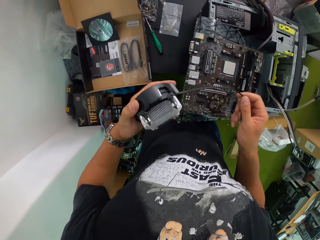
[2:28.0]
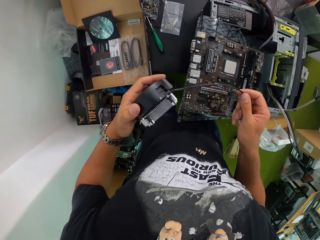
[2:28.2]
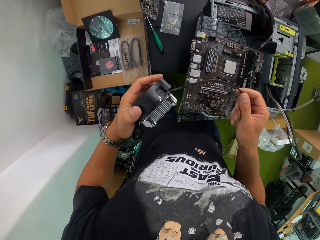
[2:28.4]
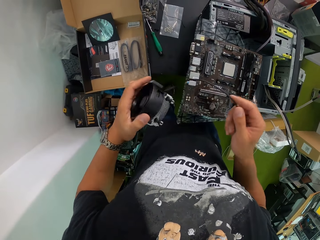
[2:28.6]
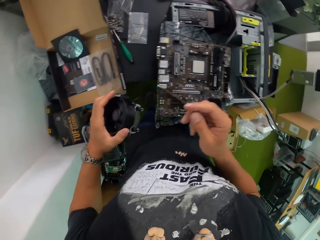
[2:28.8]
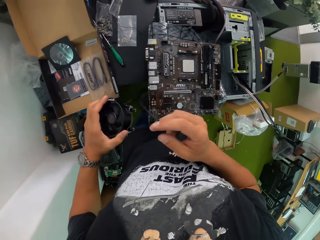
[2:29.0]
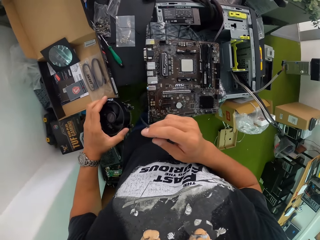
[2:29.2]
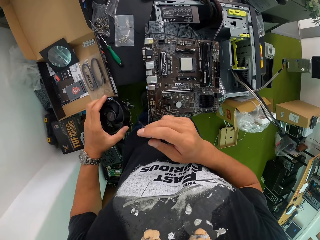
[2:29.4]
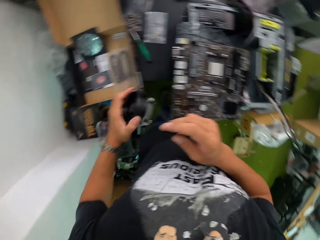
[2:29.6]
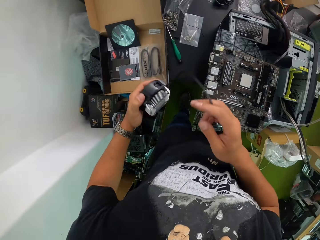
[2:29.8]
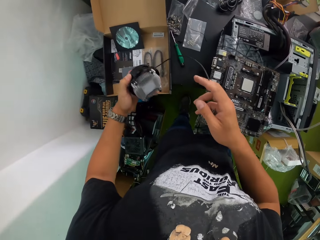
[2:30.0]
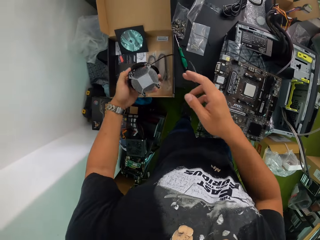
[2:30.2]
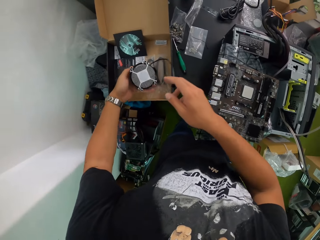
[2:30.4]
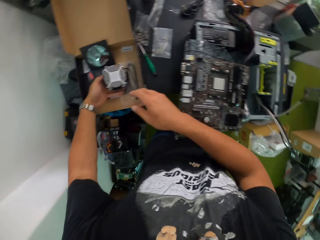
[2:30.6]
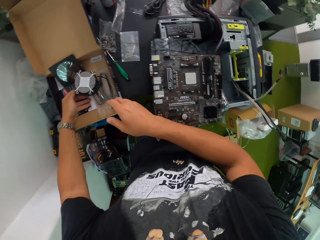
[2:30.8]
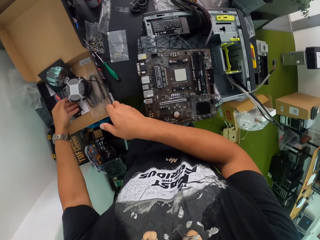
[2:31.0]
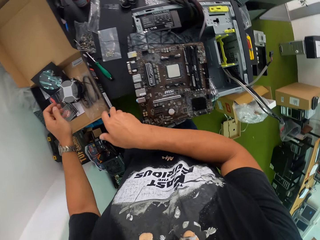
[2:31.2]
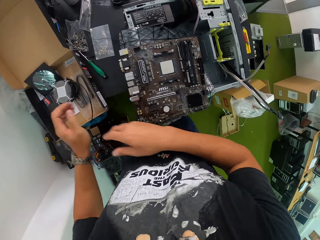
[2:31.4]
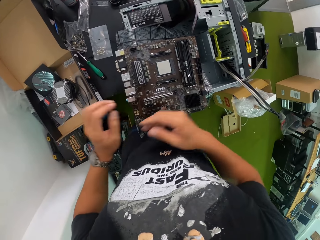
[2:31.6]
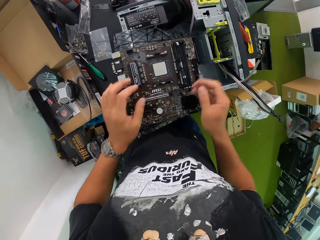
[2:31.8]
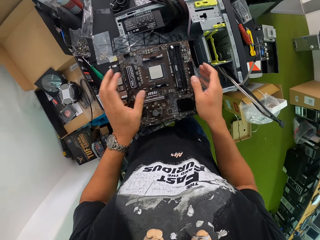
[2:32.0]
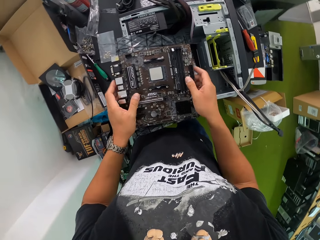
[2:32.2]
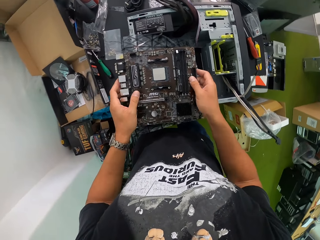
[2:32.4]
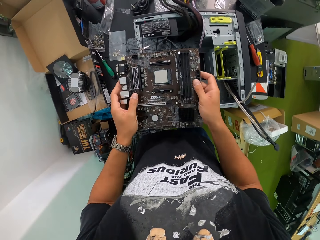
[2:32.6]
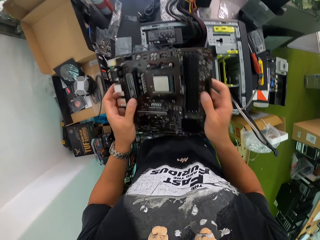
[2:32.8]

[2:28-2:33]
The camera wearer drops the system processor fan in the box on the table with his left hand.

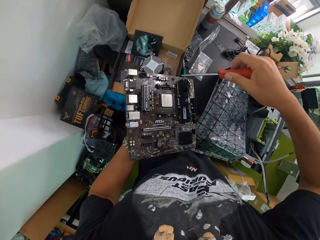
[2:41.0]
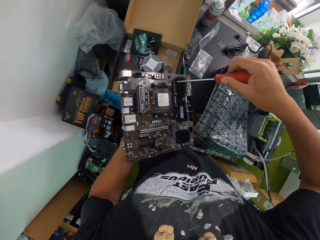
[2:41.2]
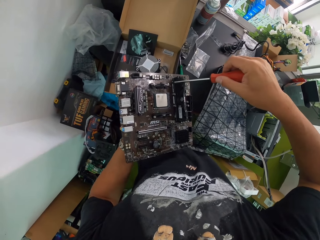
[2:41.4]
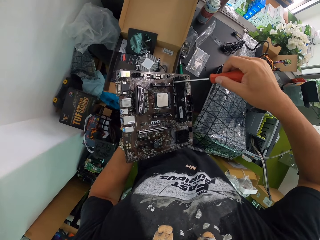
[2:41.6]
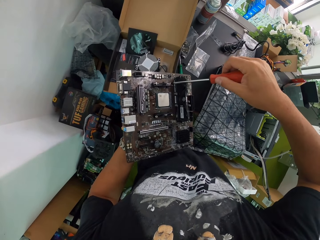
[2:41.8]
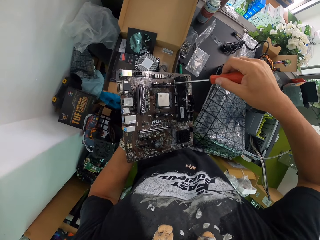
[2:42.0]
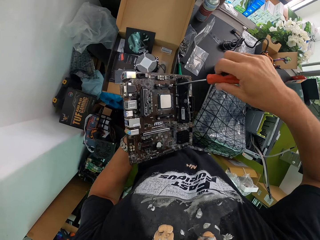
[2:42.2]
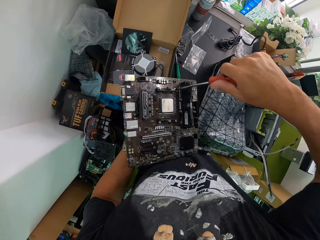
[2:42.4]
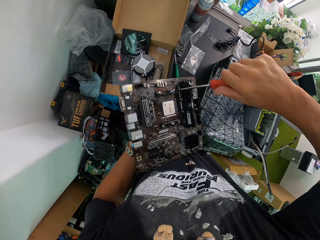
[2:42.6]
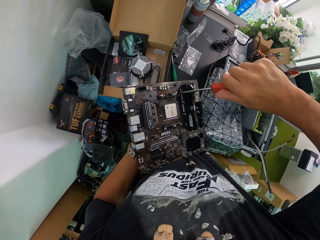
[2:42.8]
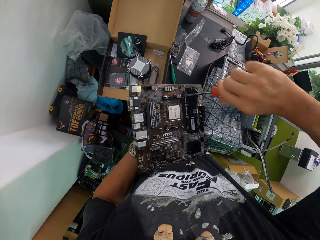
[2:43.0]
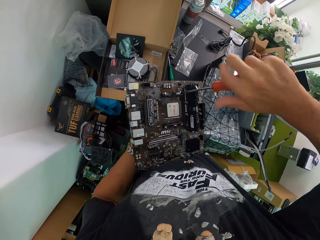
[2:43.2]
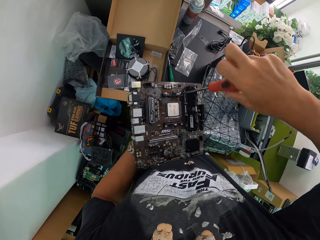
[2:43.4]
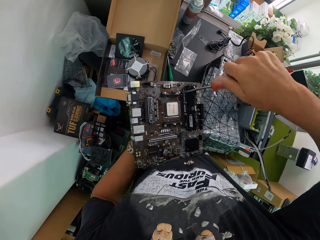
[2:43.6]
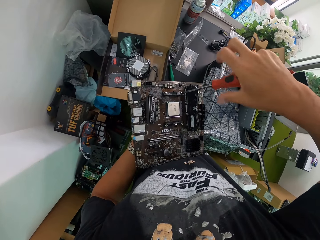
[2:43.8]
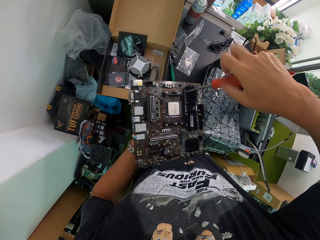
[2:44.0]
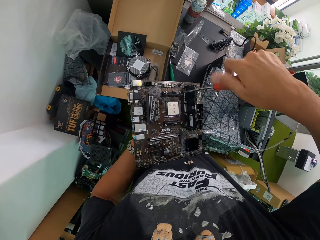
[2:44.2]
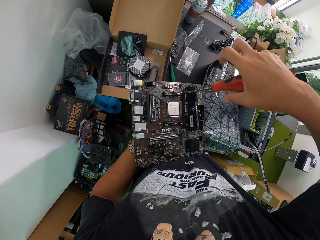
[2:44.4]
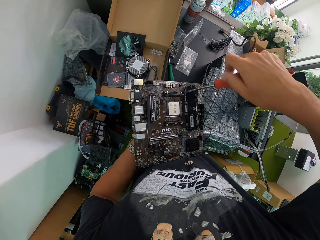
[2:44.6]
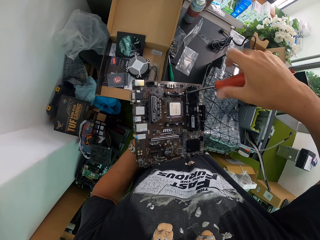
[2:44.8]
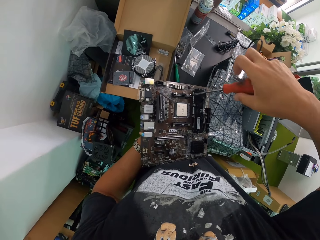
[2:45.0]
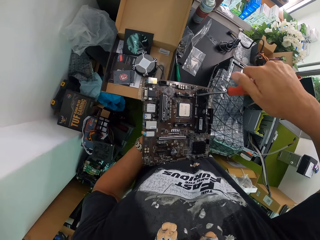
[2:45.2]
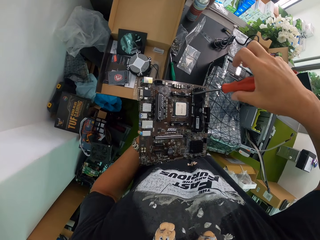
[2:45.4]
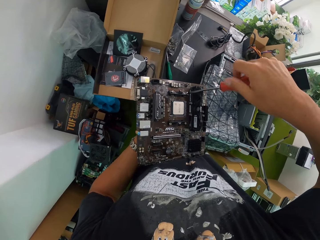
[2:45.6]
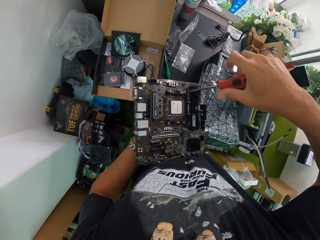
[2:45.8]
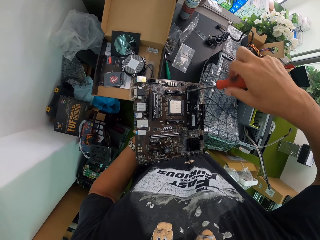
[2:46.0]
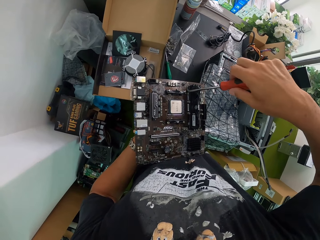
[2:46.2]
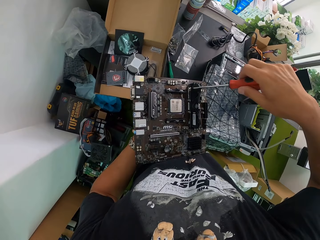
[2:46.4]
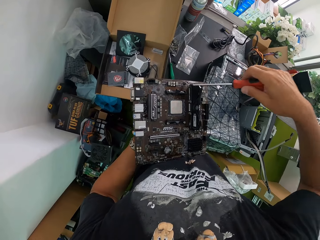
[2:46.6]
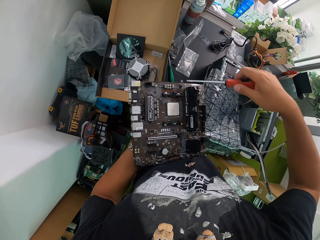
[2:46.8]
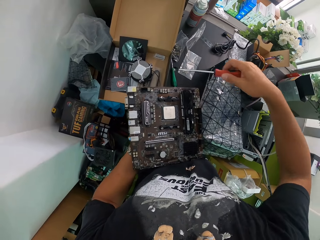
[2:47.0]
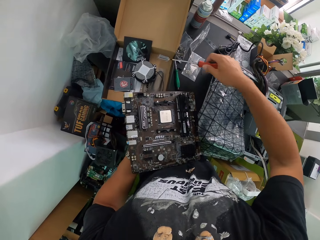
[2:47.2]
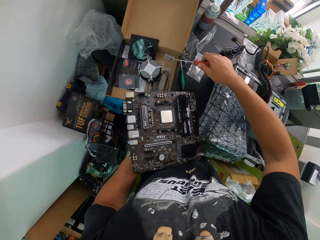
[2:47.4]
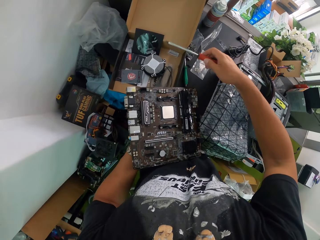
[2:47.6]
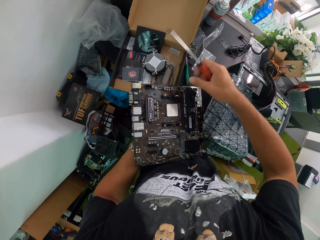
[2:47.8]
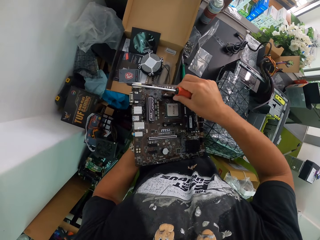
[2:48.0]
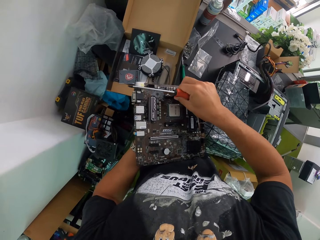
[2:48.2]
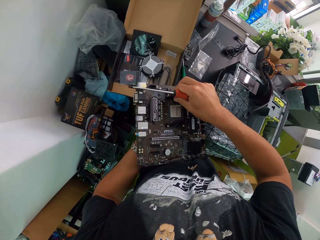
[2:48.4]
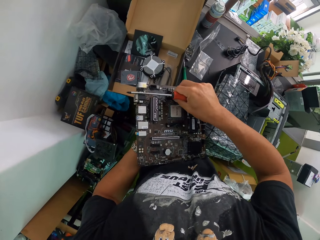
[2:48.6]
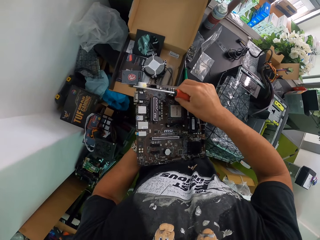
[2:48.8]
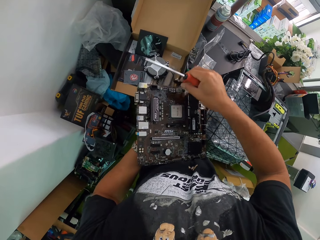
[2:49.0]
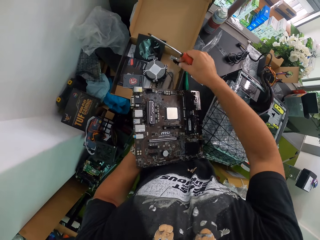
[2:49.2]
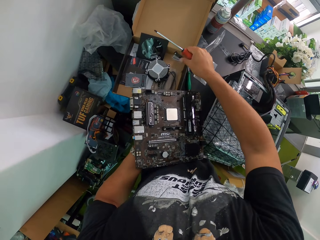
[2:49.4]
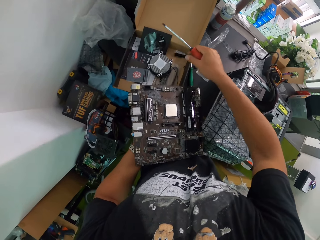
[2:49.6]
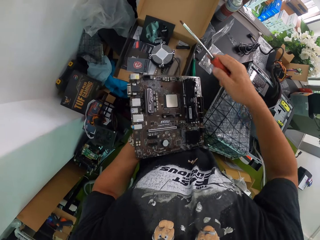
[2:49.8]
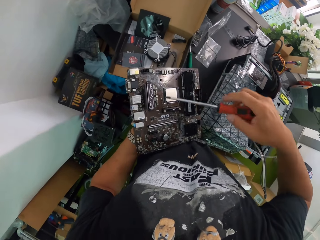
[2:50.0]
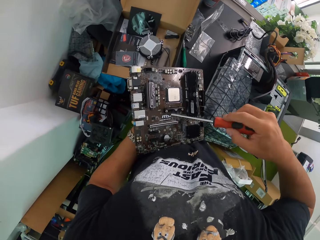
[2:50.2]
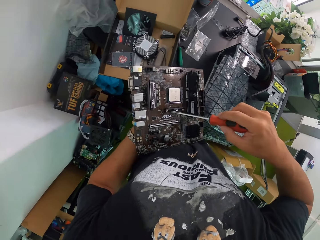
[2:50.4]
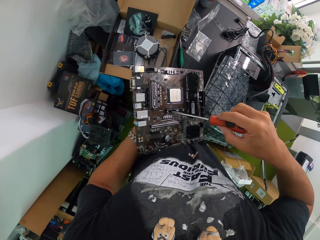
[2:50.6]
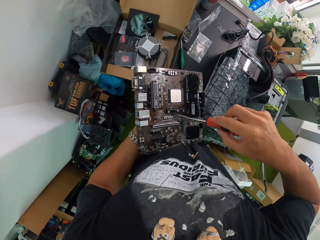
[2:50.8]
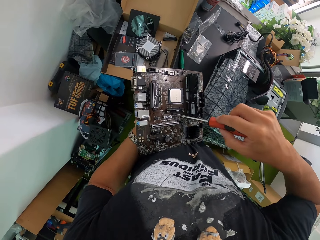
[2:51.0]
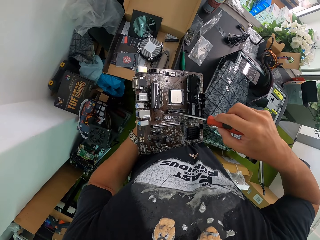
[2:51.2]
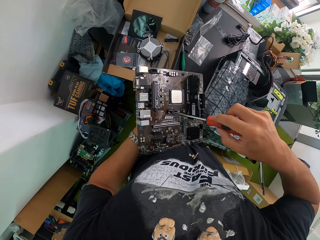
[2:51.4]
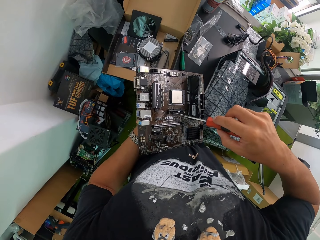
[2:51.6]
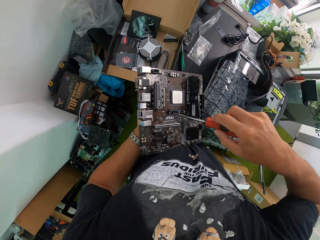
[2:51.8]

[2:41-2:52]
The camera wearer unscrews a bolt on the motherboard with the screwdriver in his right hand. He drops the second bolt in the box with the screwdriver in his right hand. He removes the socket of the first bolt from the motherboard with his right hand. He drops the bolt in the box with his right hand. He unscrews a bolt on the motherboard with the screwdriver in his right hand.

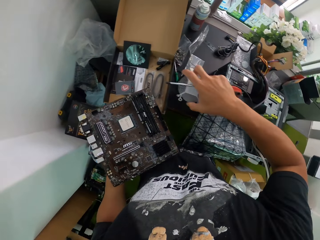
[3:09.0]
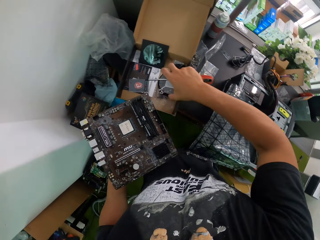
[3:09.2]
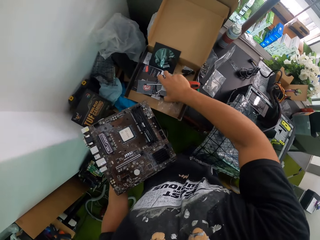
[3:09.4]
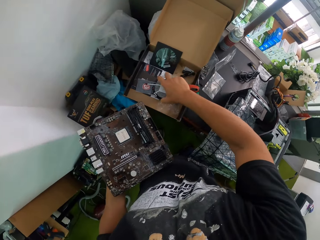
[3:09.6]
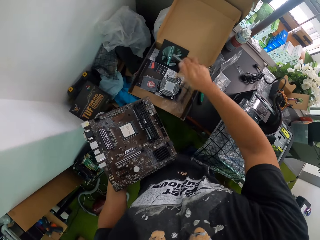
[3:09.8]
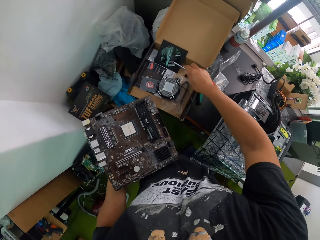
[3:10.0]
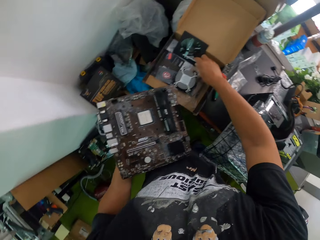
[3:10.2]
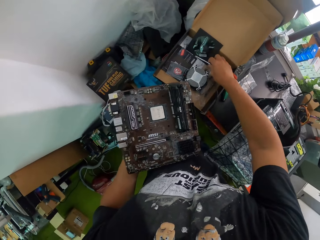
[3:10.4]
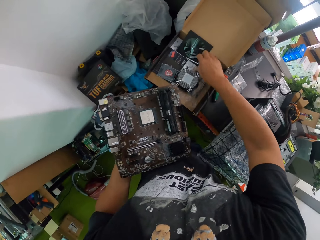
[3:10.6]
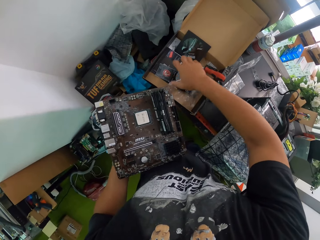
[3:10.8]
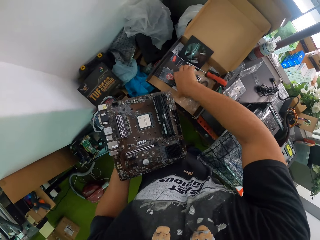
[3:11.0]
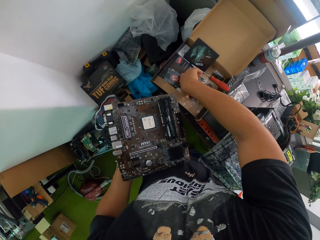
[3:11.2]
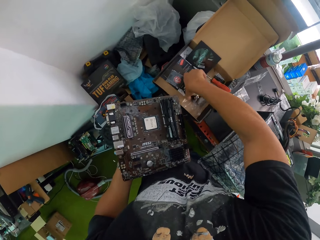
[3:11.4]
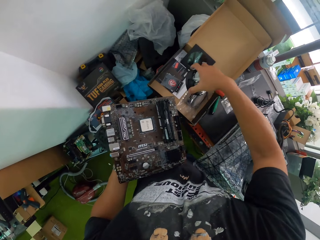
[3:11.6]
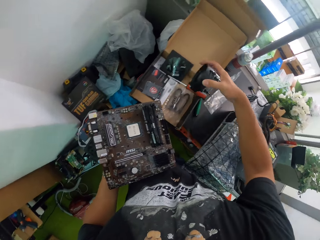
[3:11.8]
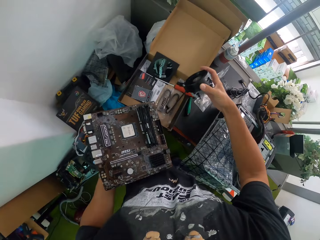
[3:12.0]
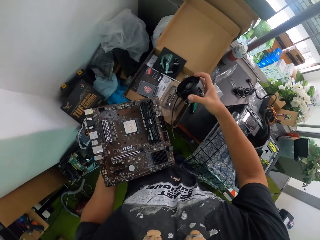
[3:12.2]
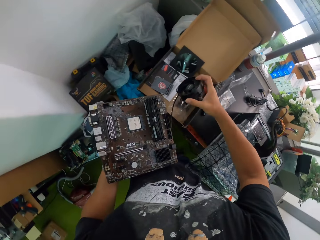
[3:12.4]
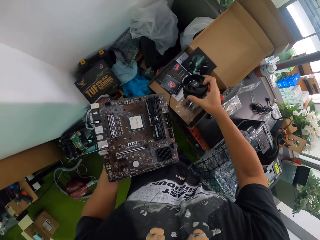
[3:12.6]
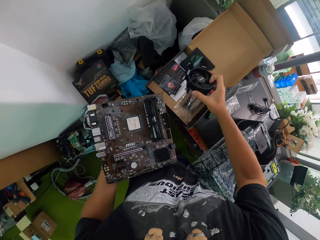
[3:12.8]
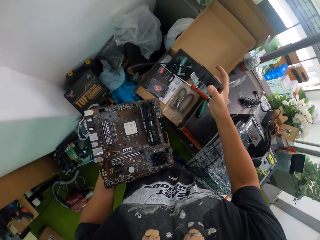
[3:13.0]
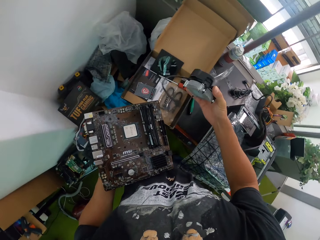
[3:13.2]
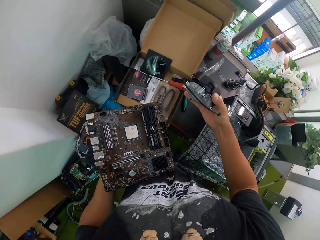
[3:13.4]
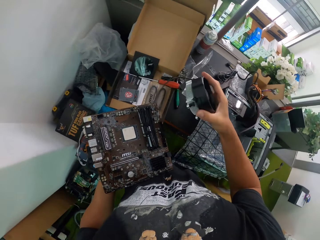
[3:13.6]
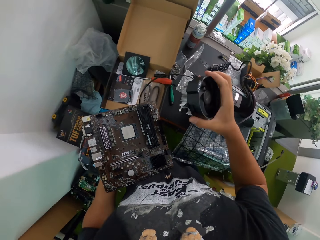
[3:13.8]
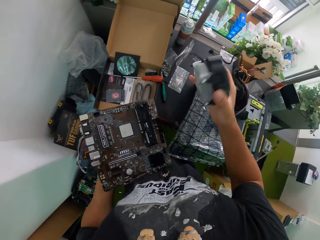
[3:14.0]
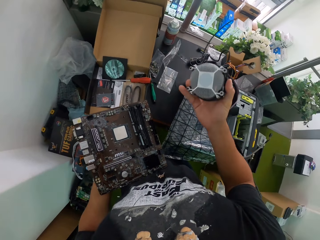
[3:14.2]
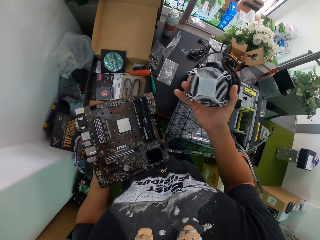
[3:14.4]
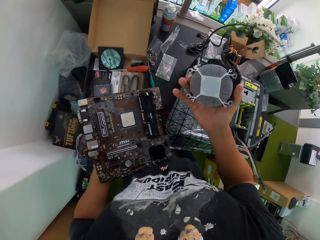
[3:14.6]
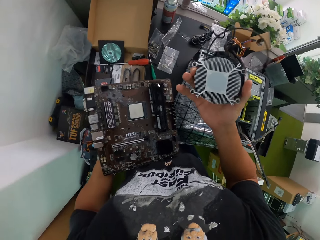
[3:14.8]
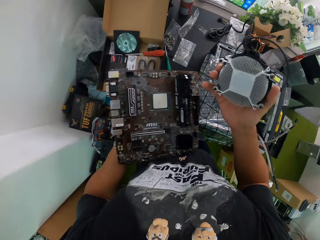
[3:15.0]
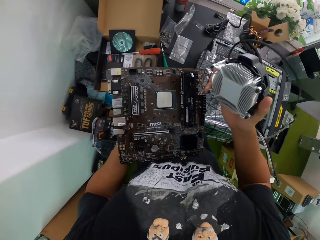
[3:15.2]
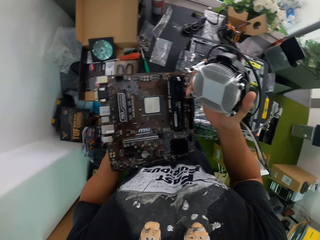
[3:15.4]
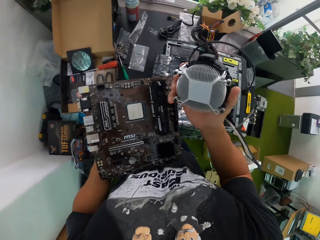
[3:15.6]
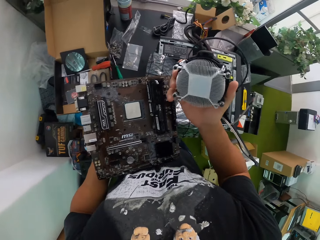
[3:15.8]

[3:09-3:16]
The camera wearer picks up the system processor fan from the nylon on the system processor with his right hand. He drops the system processor fan in the box with his right hand. He drops the screwdriver in the box with his right hand. He picks up the system processor fan from the box with his right hand. He turns the system processor fan in his right hand.
